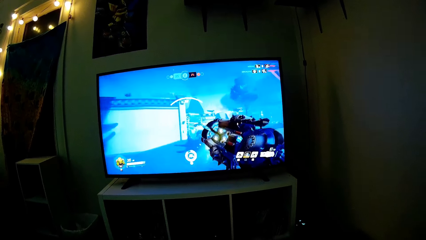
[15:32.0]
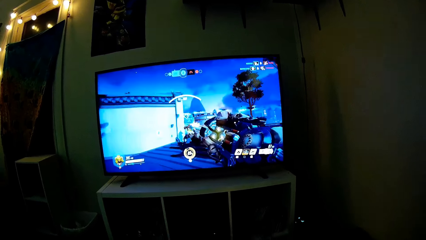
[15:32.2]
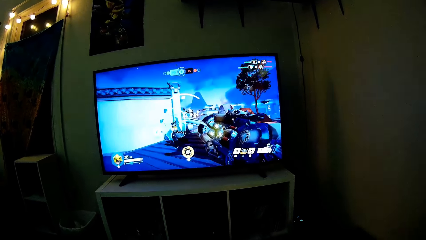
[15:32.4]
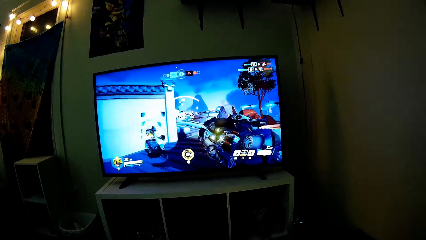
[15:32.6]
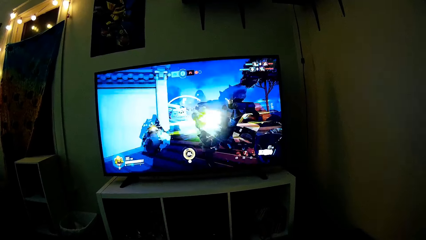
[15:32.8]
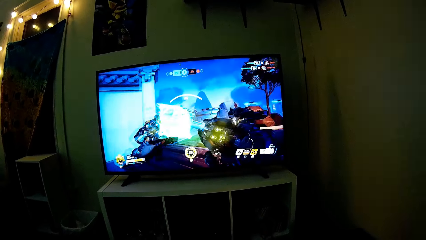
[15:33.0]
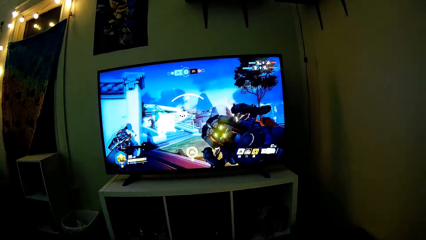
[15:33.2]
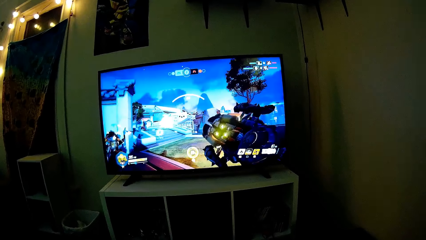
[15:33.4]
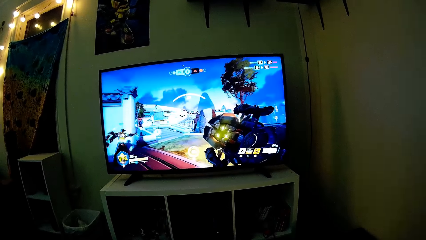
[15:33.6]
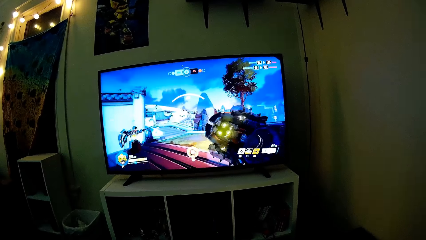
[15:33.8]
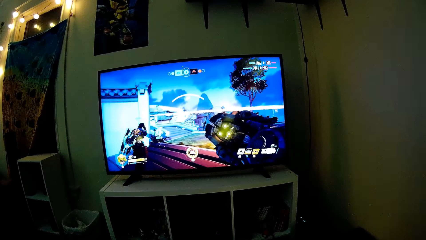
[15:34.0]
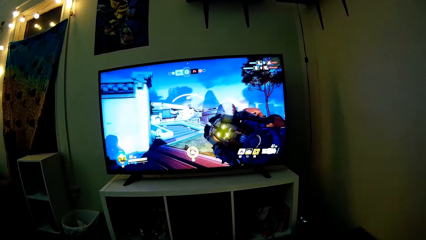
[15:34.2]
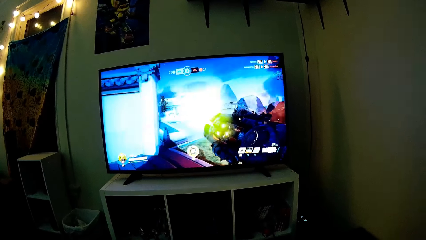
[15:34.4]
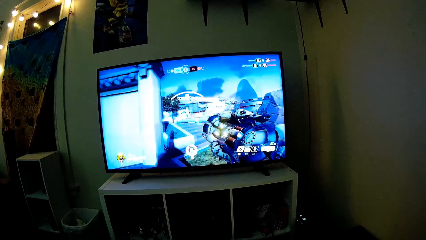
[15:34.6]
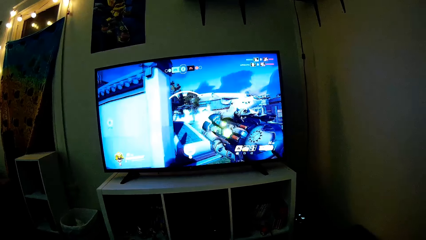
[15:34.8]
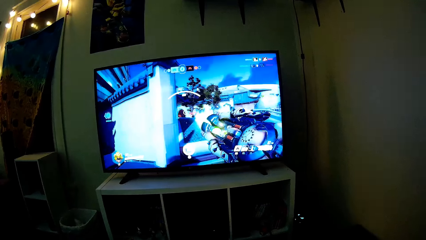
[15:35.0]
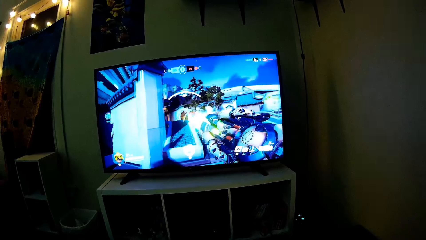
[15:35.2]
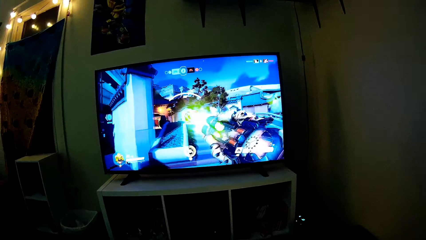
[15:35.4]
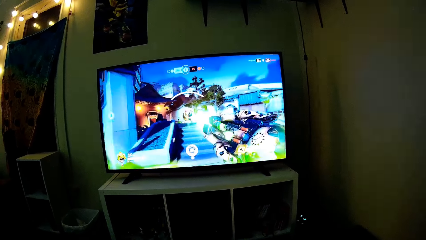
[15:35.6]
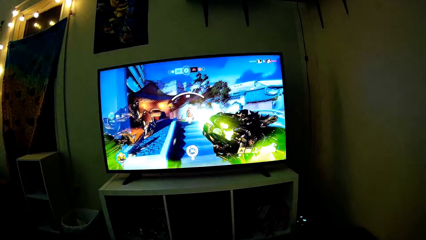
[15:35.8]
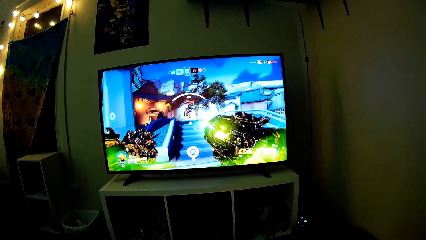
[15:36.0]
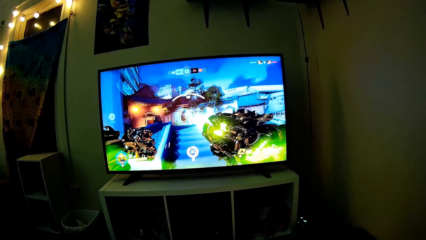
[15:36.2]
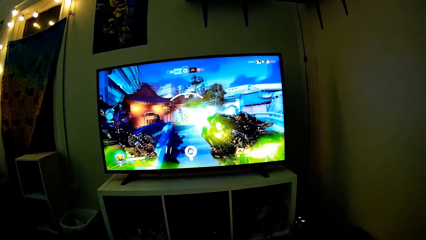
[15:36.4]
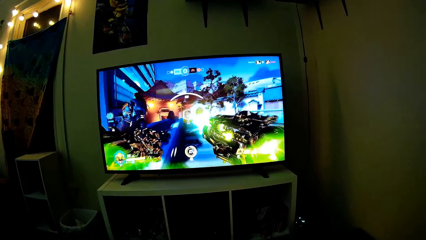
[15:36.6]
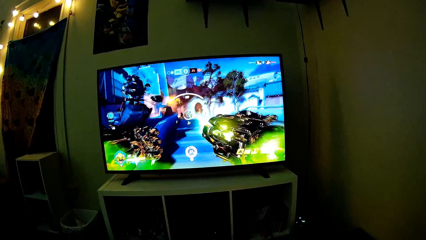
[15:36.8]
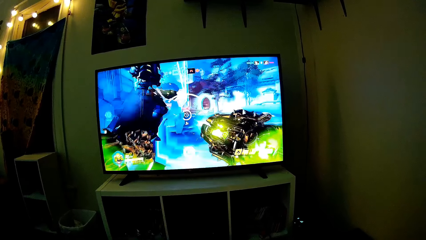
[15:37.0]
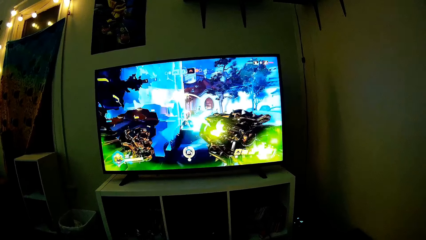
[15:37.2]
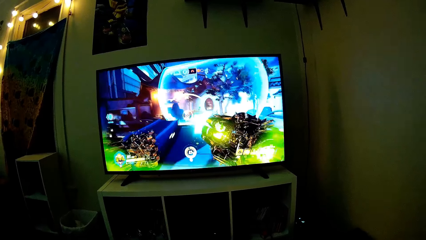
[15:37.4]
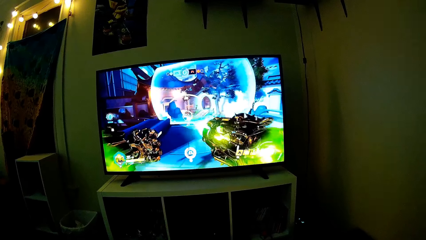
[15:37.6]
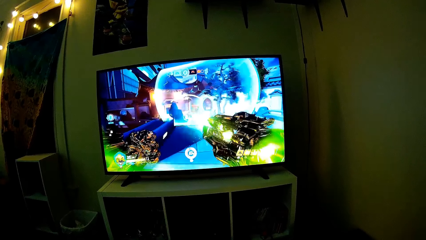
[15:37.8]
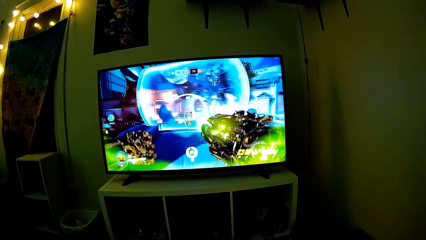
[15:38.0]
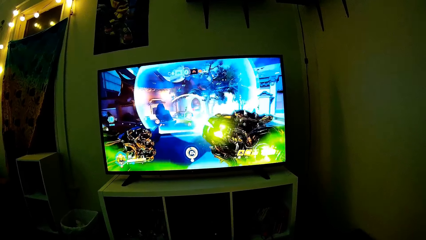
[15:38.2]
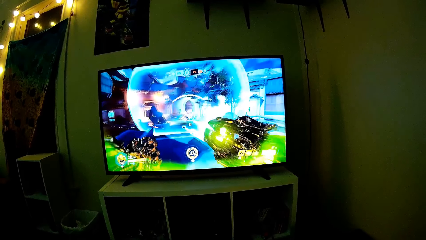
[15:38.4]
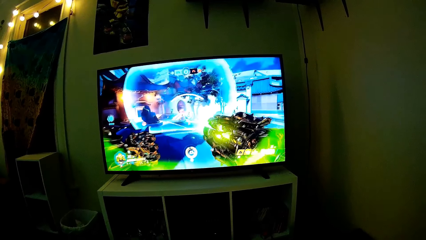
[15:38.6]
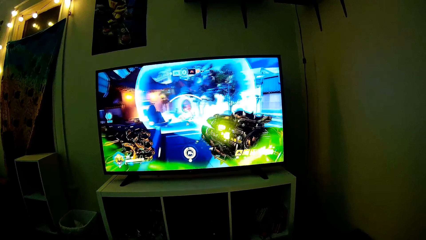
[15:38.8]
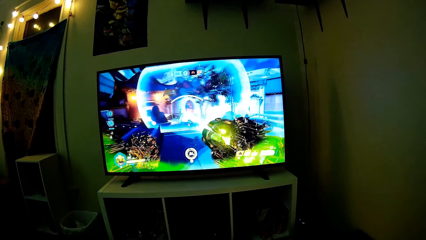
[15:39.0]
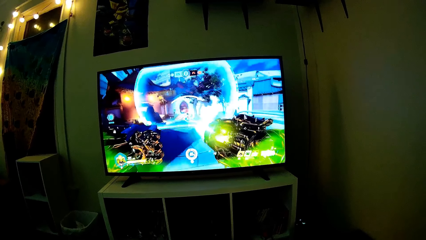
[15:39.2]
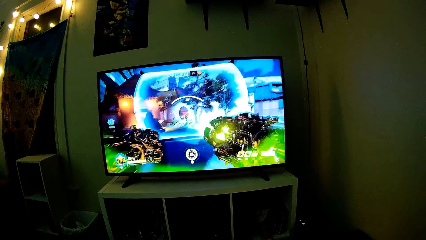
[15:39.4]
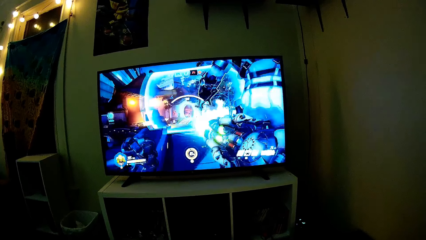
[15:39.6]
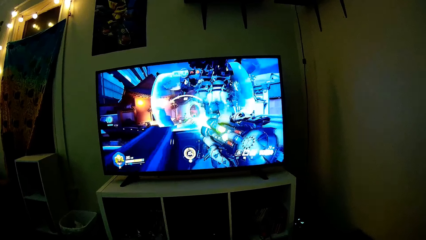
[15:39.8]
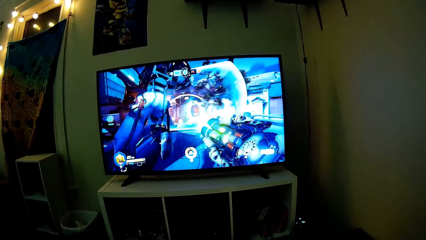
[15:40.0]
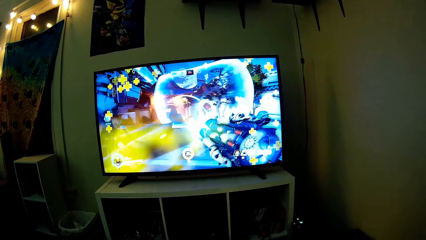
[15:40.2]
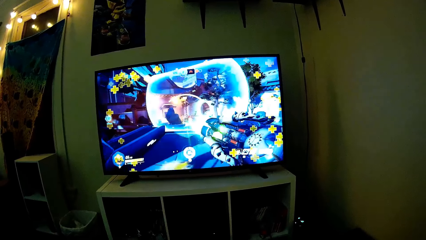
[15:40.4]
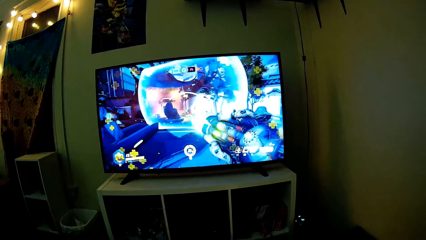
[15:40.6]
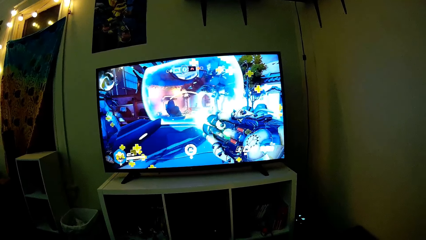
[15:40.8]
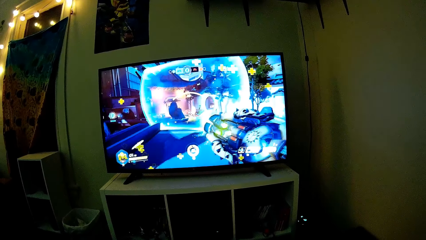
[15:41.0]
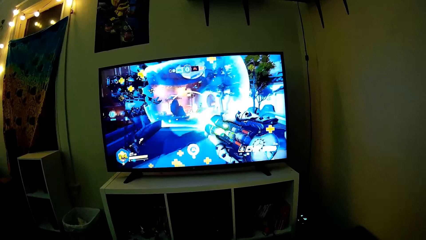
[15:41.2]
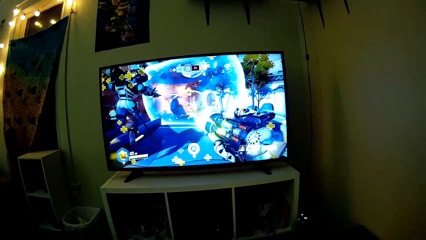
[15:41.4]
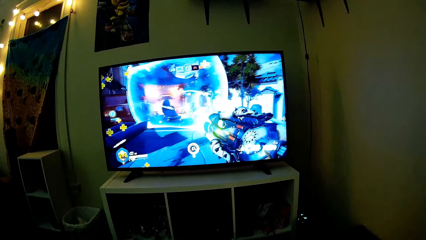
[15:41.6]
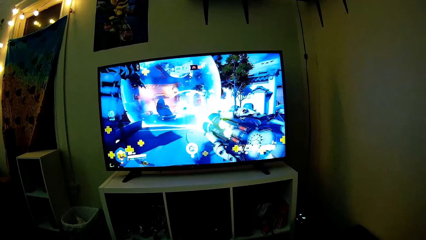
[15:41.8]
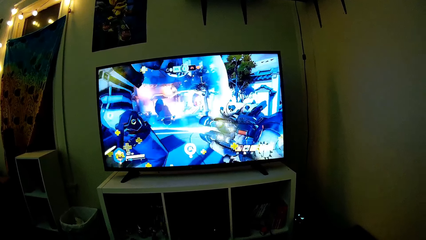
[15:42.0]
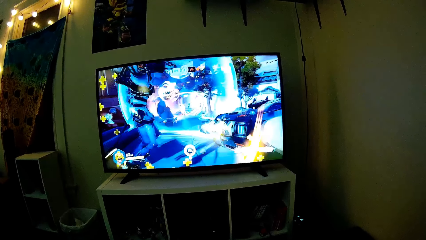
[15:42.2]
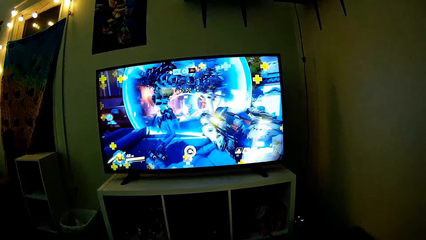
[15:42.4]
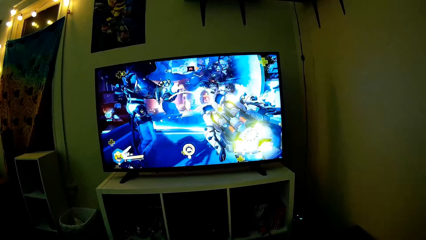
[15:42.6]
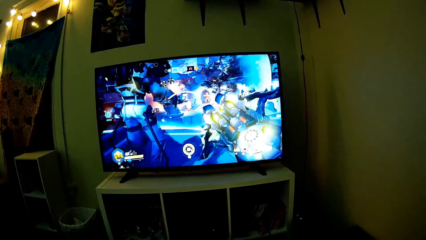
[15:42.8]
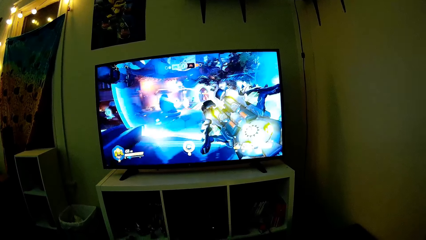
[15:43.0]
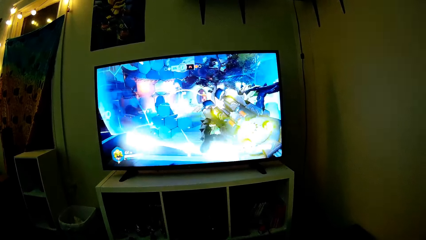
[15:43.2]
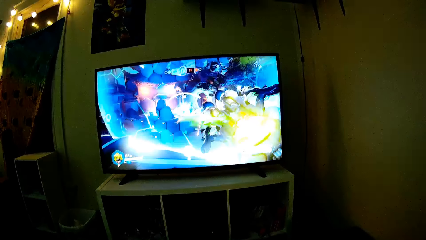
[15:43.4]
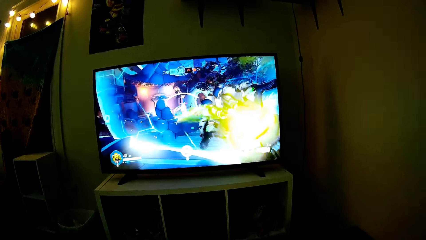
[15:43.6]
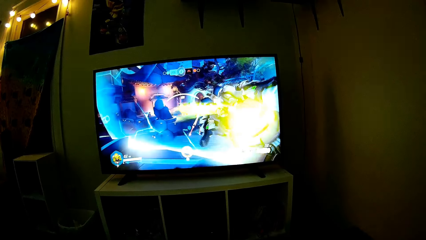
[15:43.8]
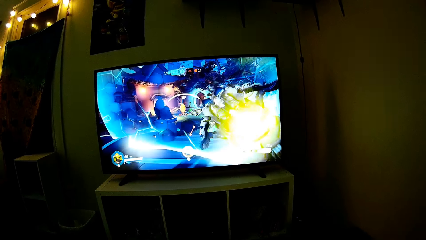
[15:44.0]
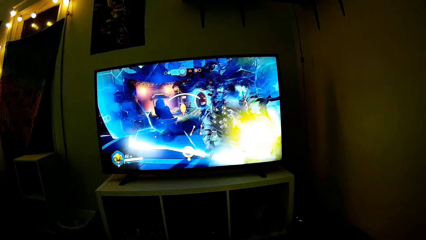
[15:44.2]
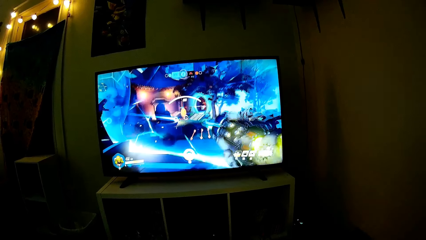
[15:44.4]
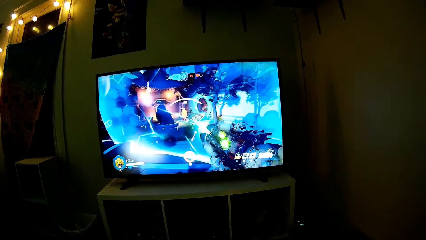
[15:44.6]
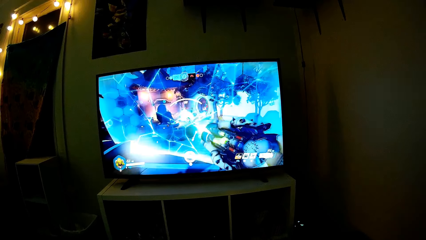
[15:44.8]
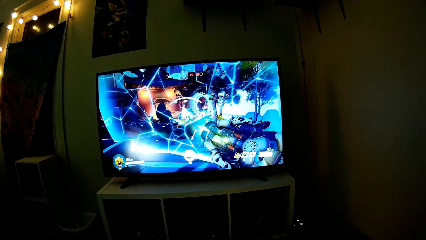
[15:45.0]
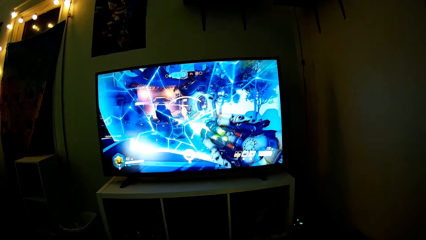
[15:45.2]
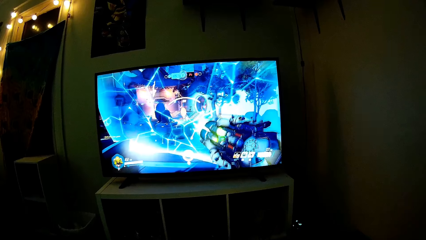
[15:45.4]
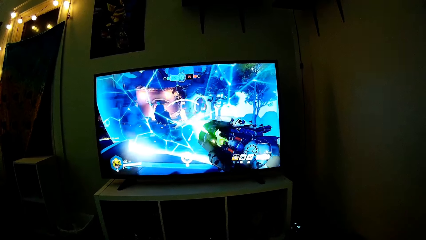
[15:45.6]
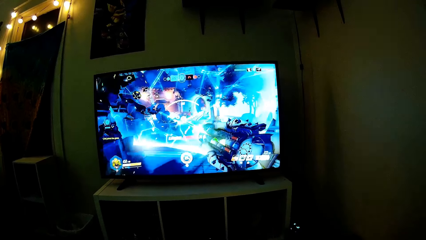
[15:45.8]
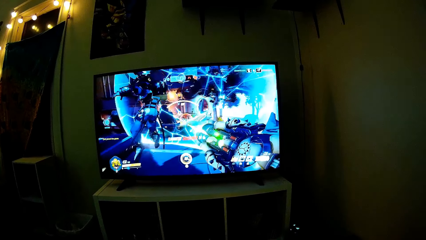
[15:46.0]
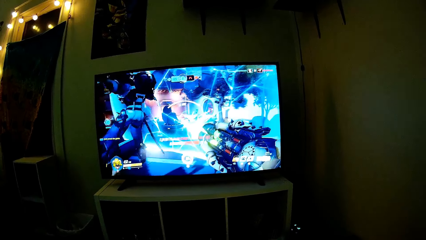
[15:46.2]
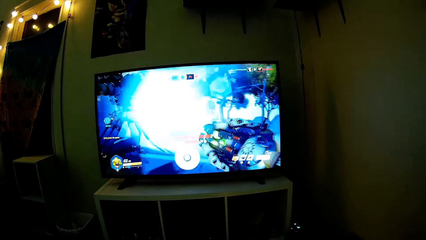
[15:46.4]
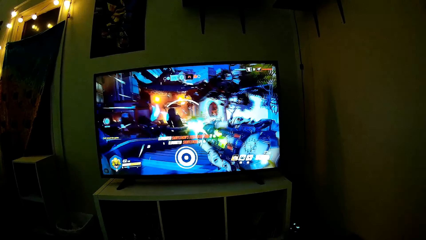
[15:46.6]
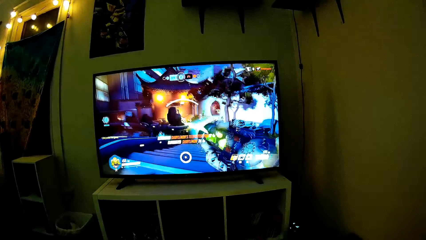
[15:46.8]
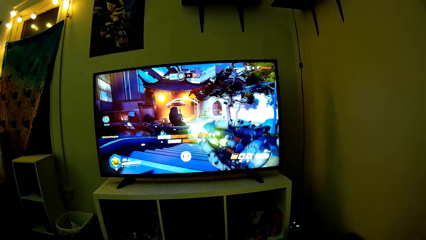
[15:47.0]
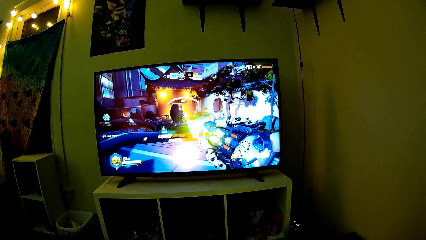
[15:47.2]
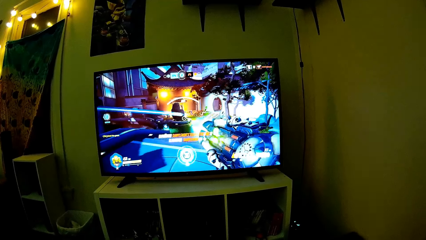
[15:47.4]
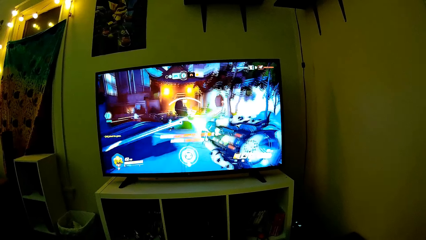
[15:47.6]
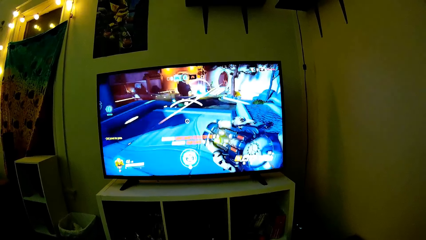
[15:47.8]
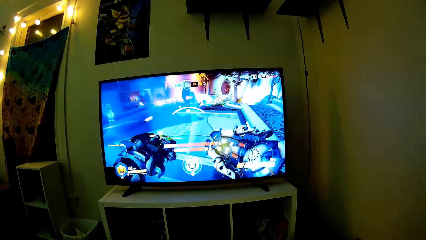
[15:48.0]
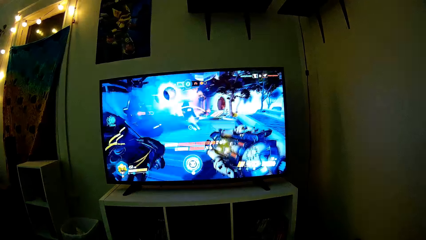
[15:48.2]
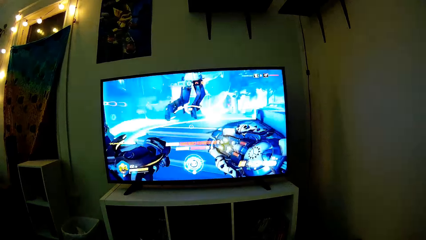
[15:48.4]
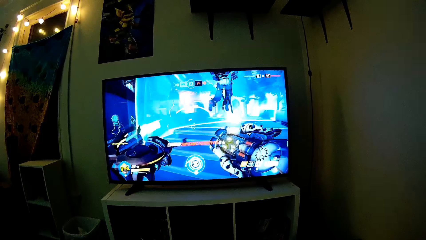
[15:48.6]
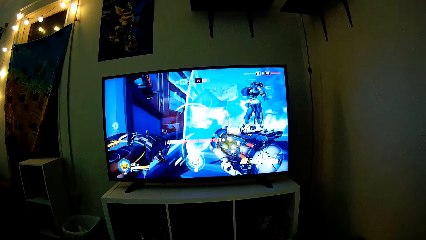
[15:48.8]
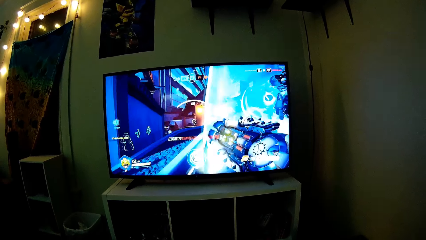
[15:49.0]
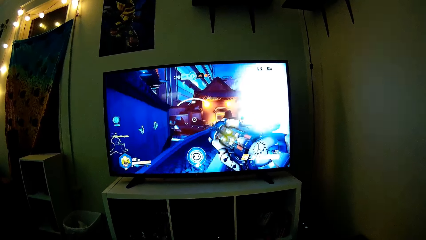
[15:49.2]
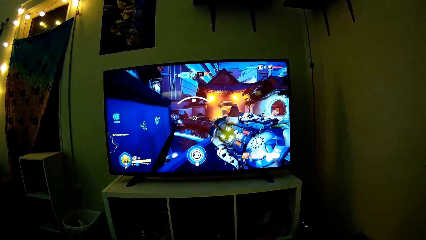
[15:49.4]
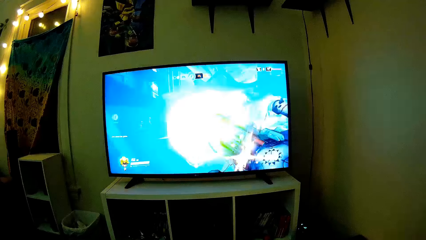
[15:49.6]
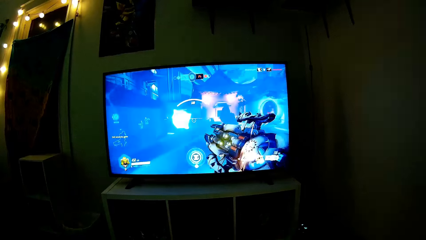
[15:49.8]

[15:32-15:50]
The camera wearer converses with a man. They play a video game on a television set.
